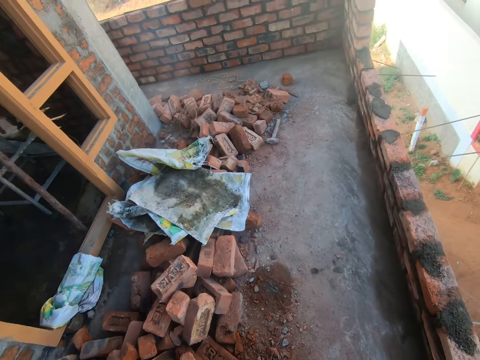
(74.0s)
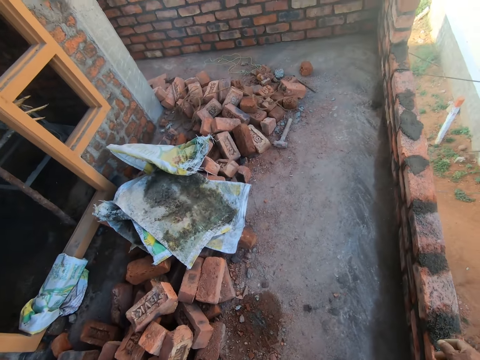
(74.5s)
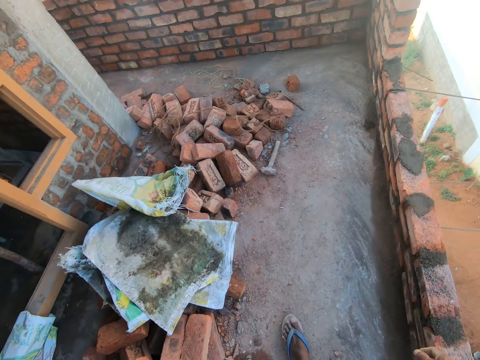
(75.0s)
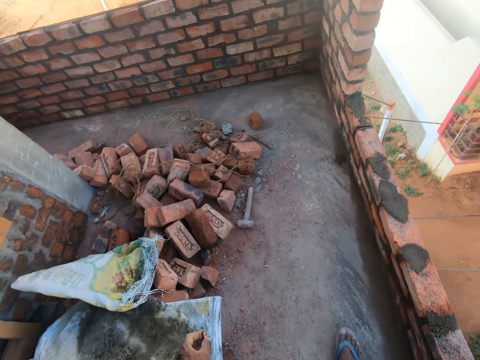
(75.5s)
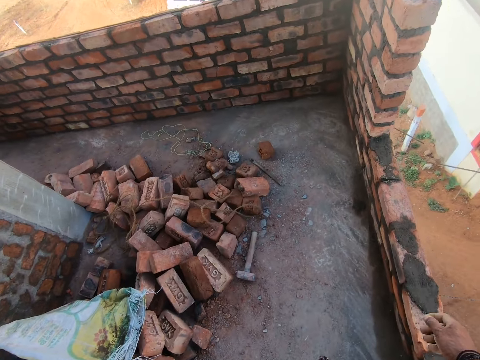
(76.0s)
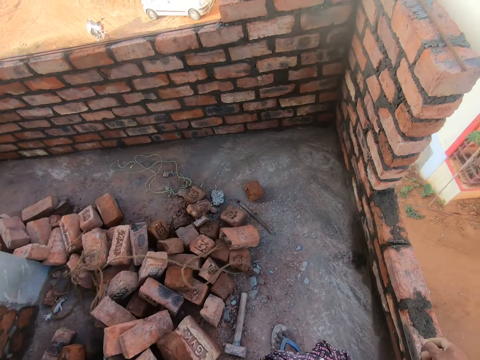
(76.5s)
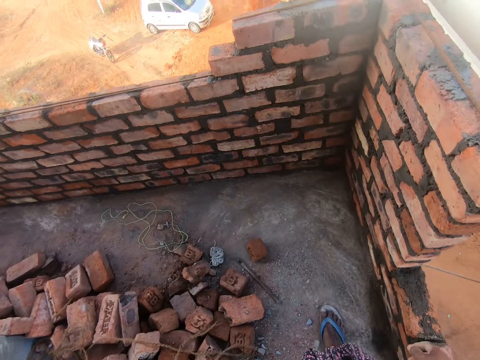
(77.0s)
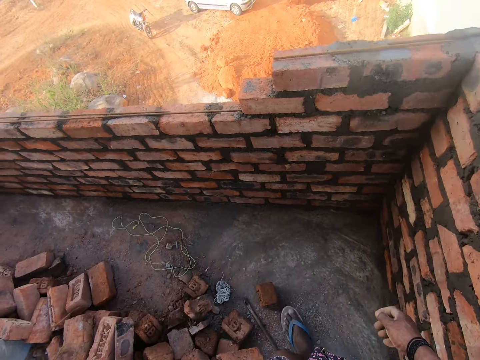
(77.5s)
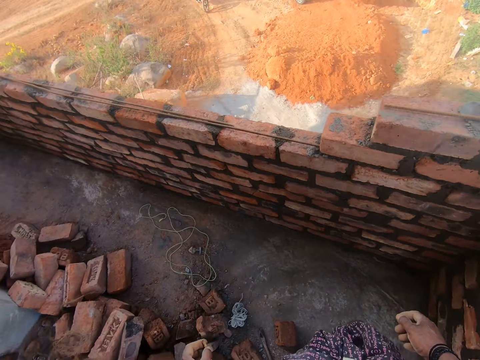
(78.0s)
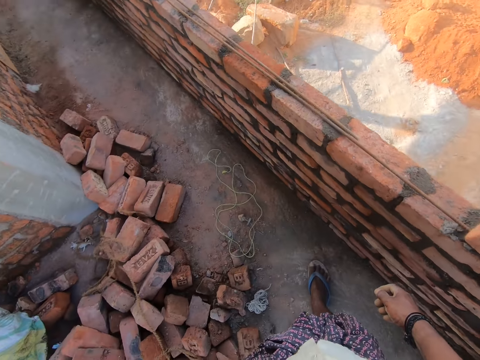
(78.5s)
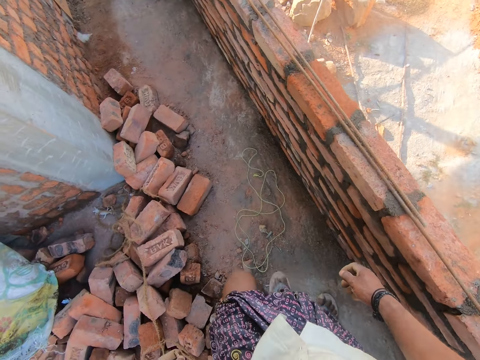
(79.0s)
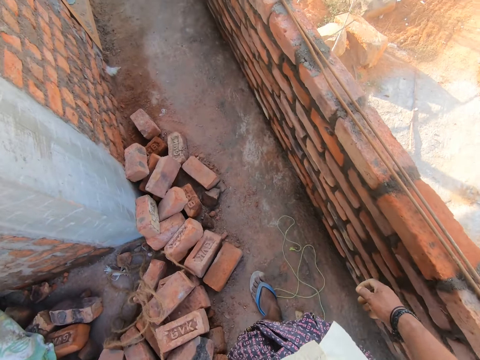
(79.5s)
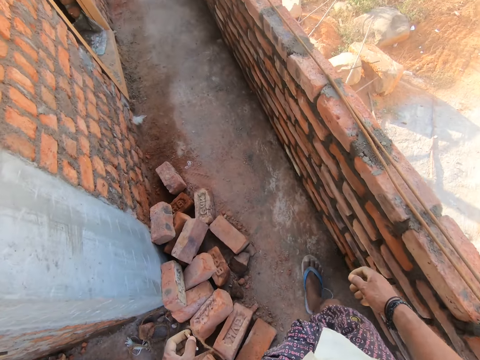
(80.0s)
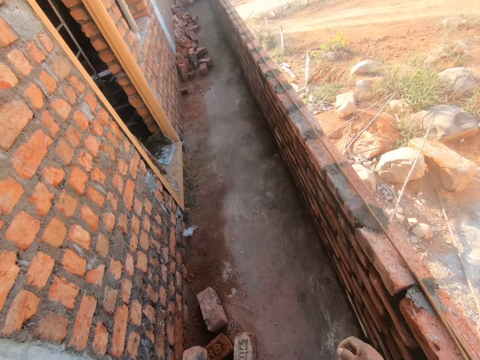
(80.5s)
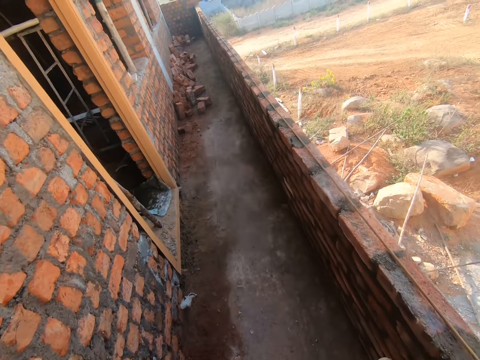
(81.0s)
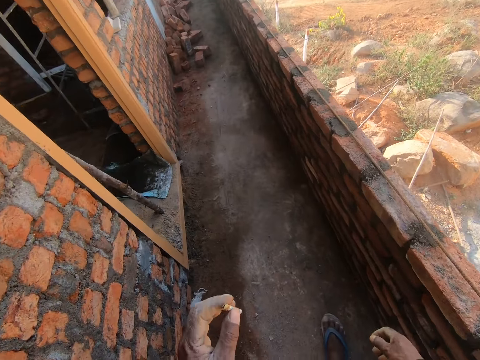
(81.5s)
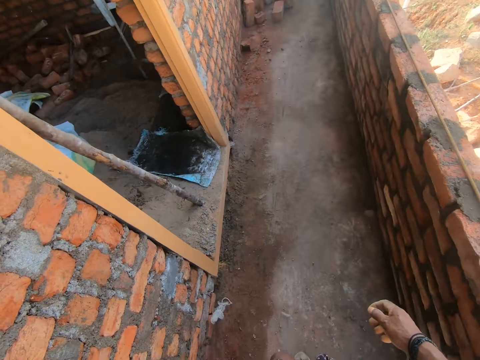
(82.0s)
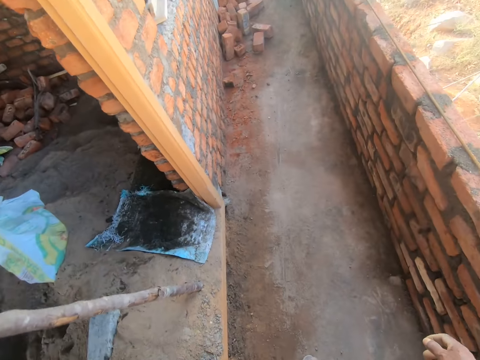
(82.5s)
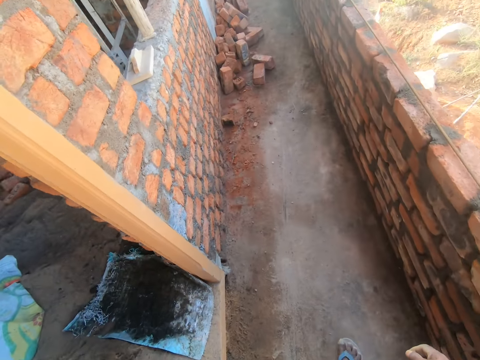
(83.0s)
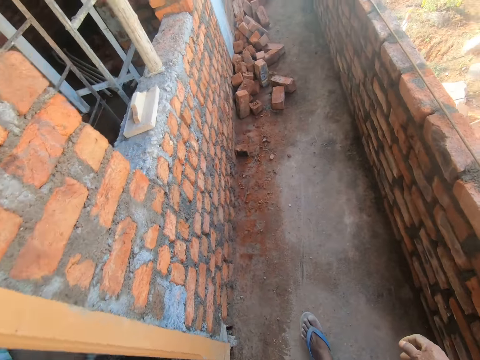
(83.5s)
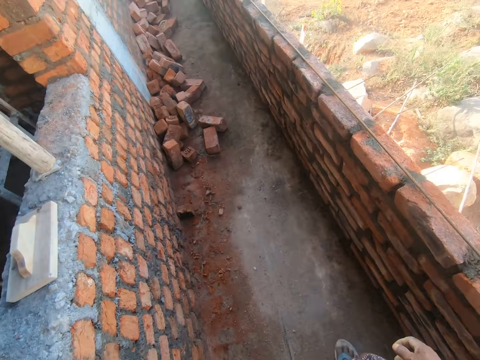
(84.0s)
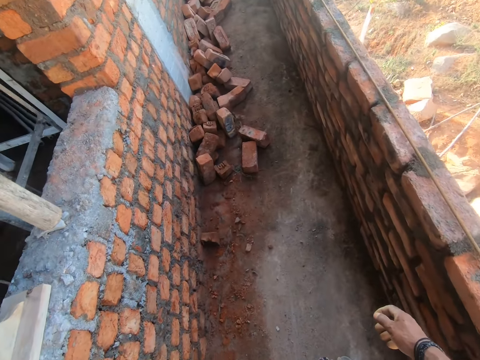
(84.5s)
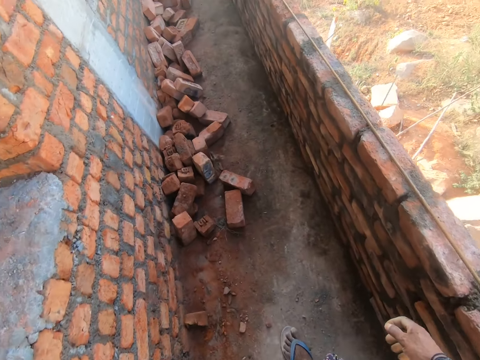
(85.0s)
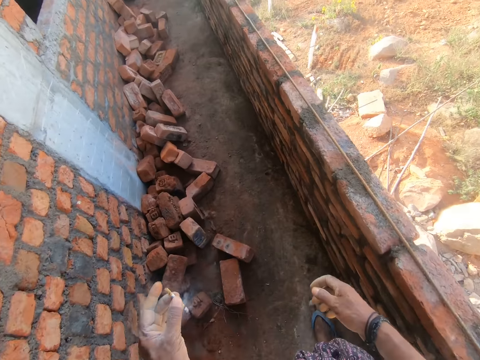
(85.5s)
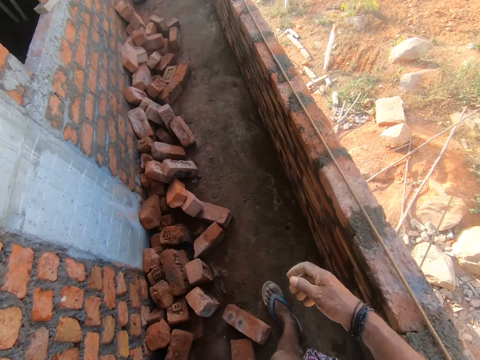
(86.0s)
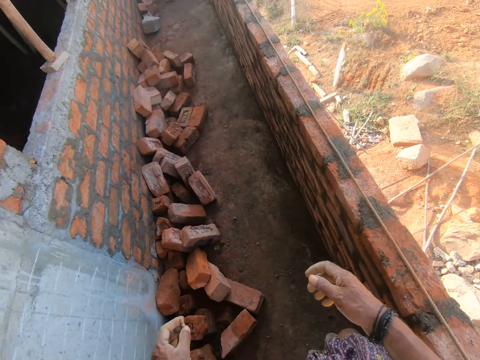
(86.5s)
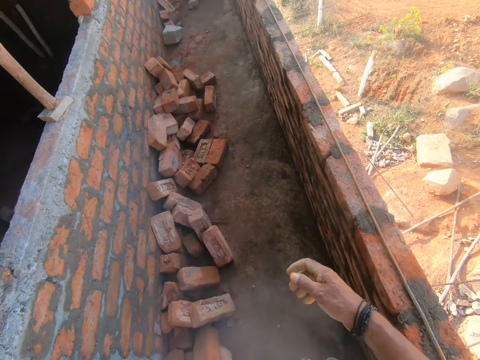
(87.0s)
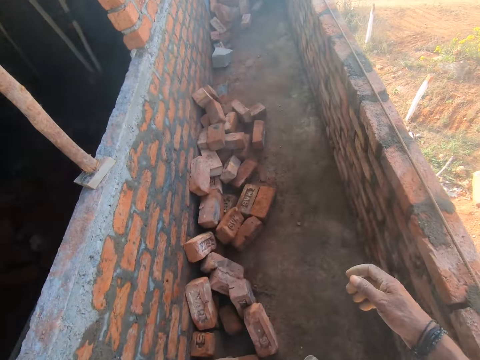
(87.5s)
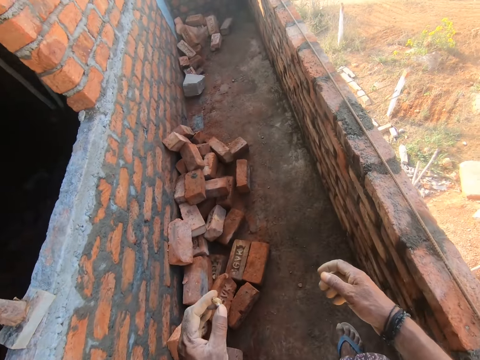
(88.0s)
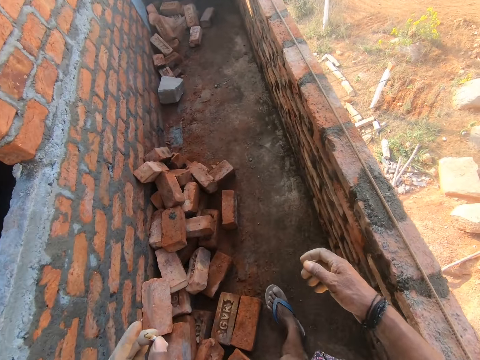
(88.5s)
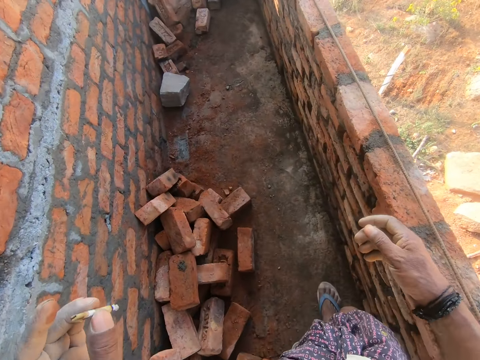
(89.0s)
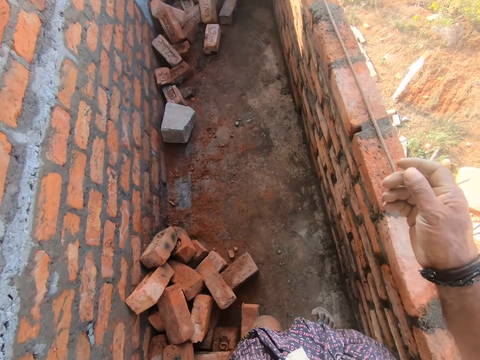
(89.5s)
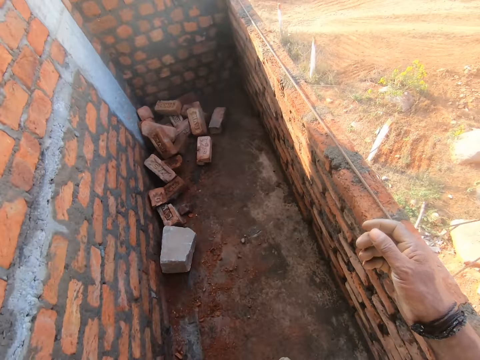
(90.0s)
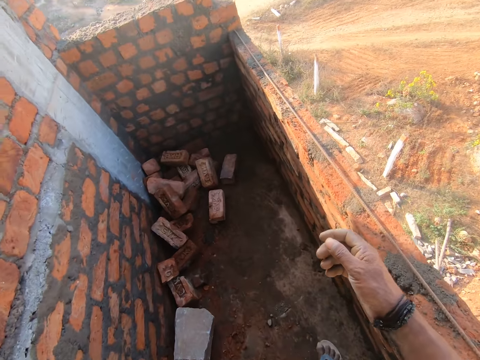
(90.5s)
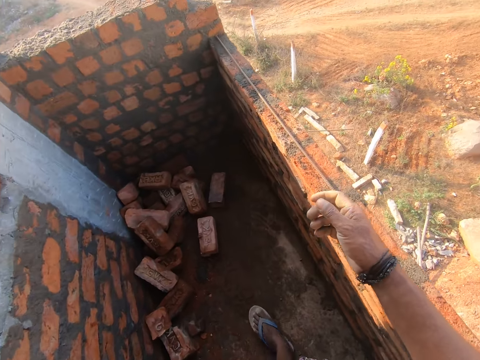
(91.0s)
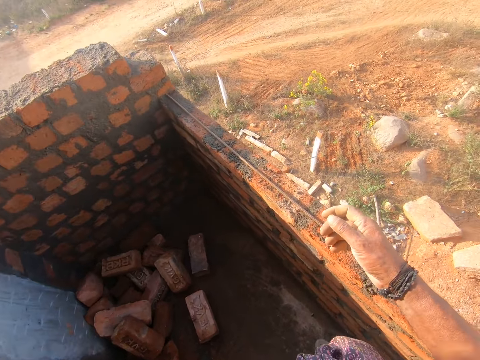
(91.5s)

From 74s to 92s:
The camera wearer takes the cigarette to his mouth with his left hand. He lowers the cigarette in his left hand. He spits saliva on the building corridor.

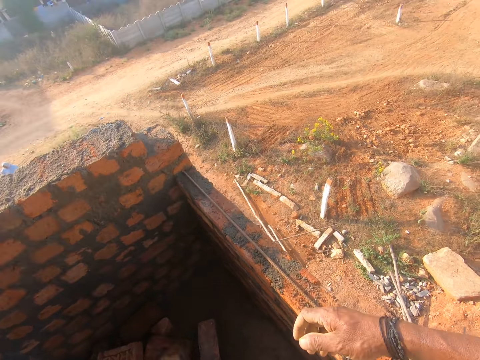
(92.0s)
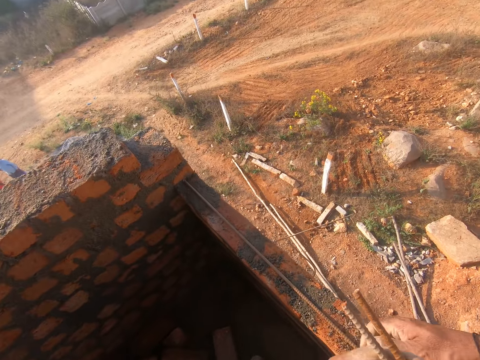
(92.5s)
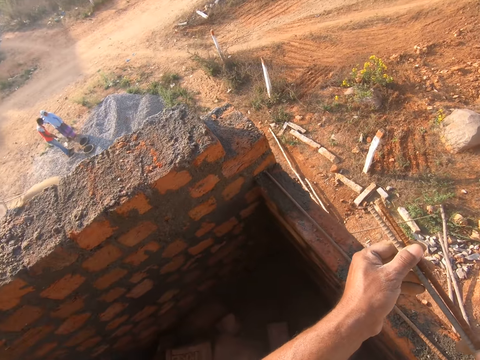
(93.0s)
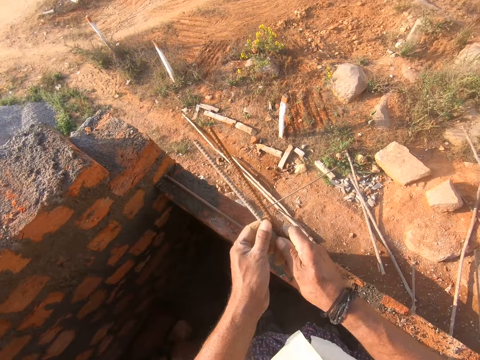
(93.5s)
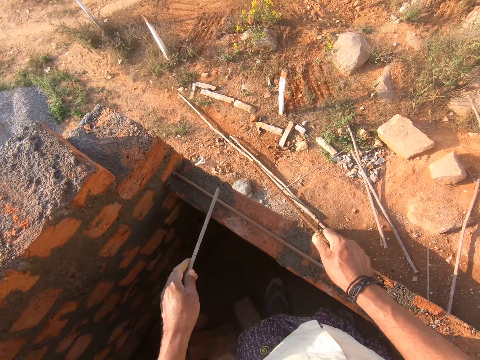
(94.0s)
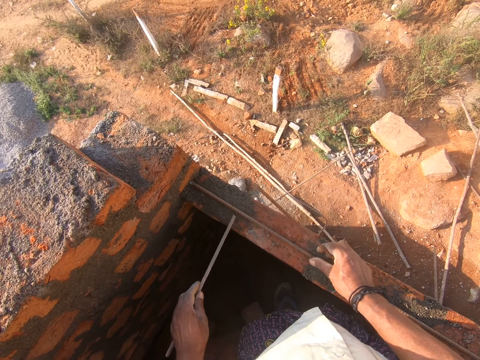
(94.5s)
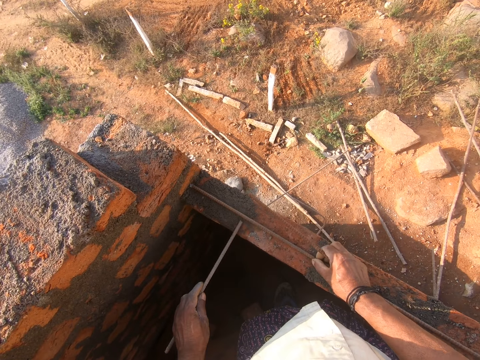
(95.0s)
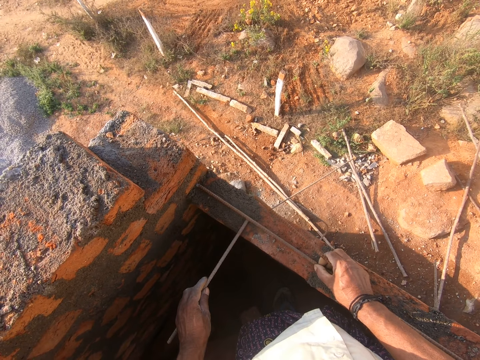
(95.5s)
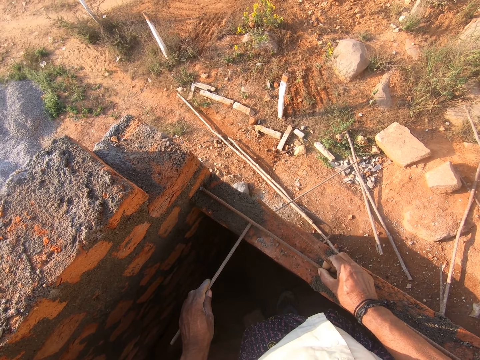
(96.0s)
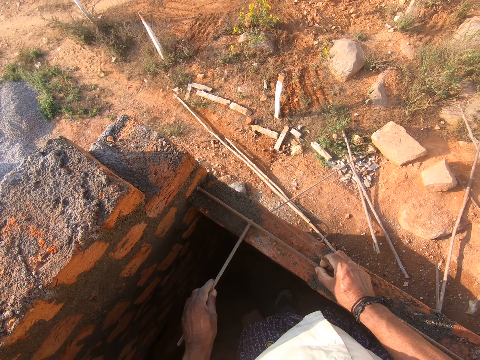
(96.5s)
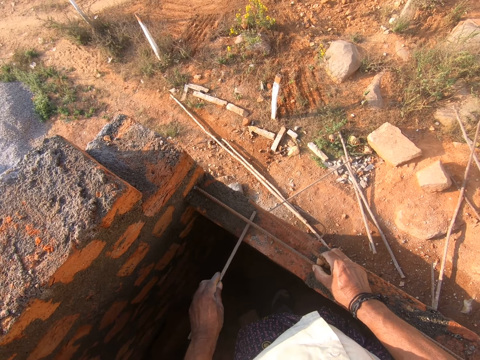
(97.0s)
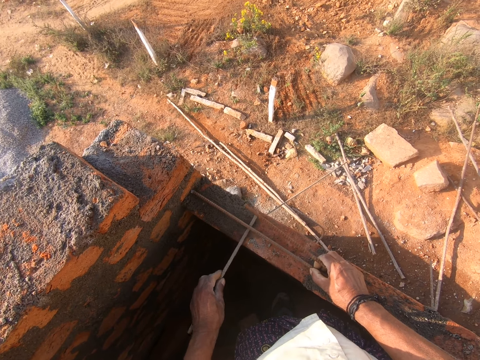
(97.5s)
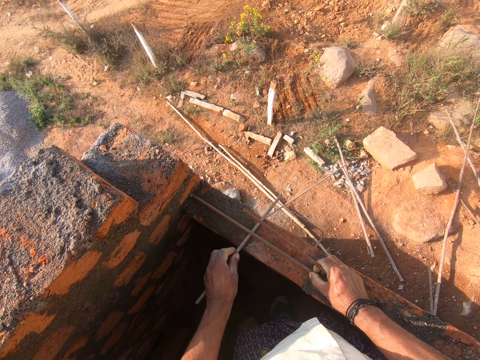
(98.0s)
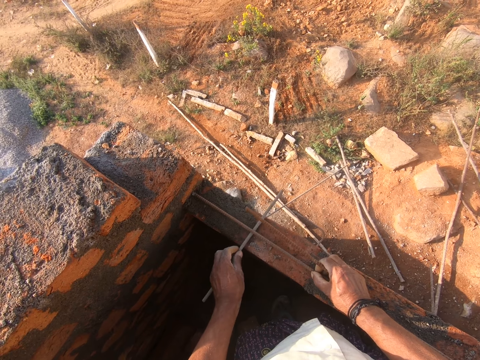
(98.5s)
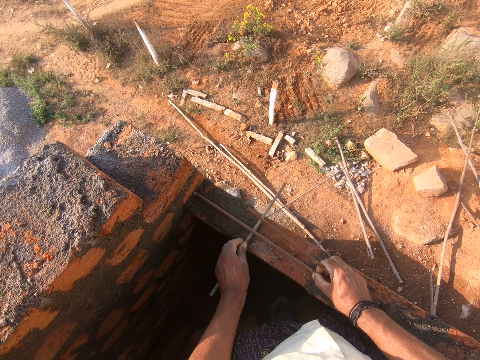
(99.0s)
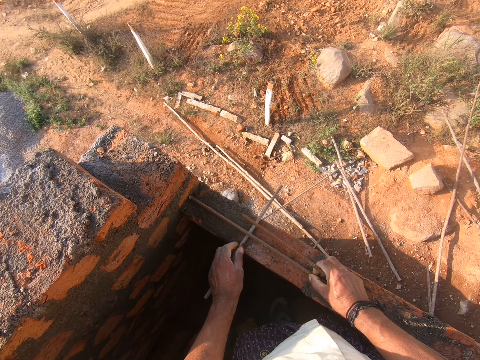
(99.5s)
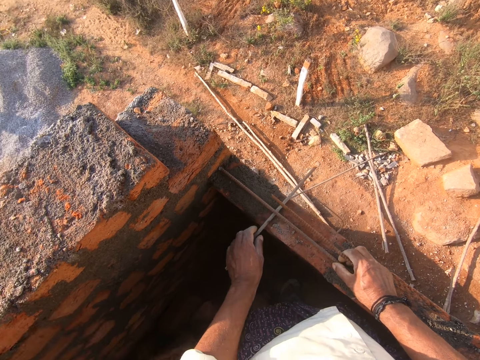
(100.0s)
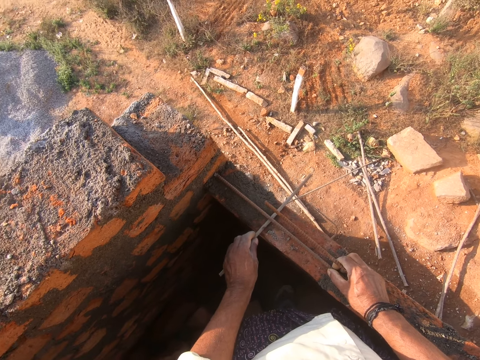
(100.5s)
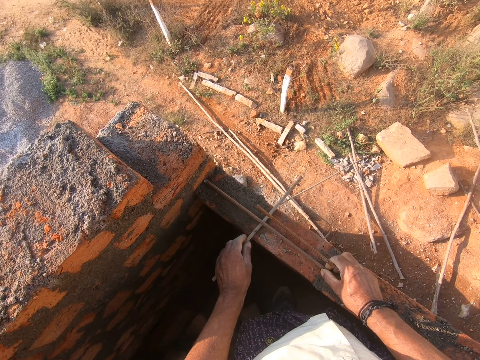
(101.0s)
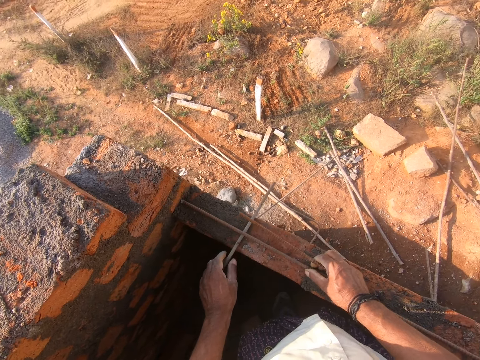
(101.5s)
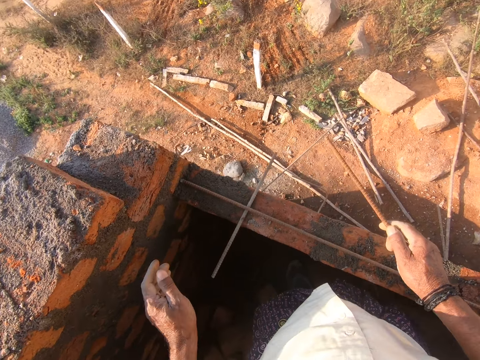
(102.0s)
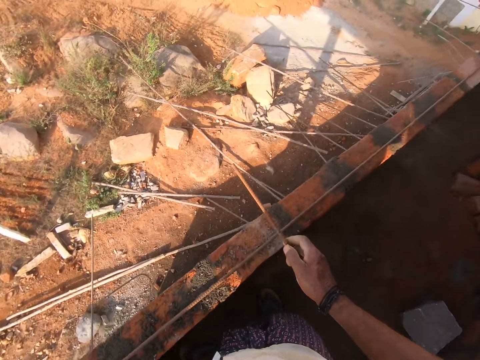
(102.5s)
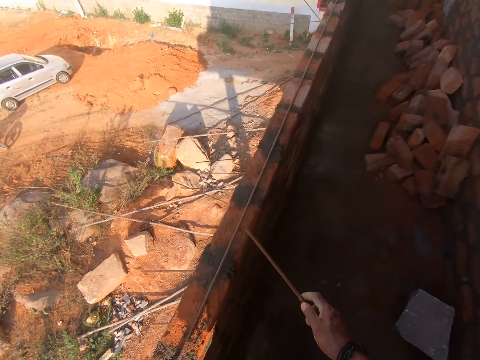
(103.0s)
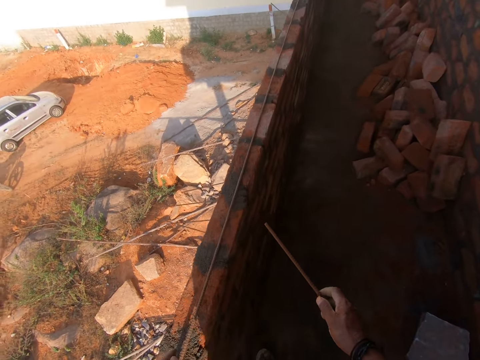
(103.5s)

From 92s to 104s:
The camera wearer holds metals. He picks a piece of building iron bar from his right hand. He touches the piece of building iron bar on bricks with his right hand. He places the piece of building iron bar vertically on a brick with his left hand, on the wall. He turns to his right side. He walks in the building corridors.
